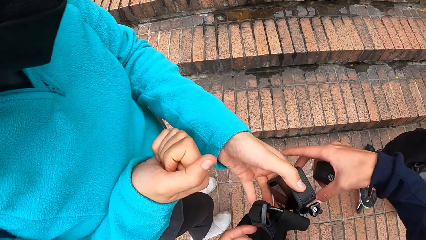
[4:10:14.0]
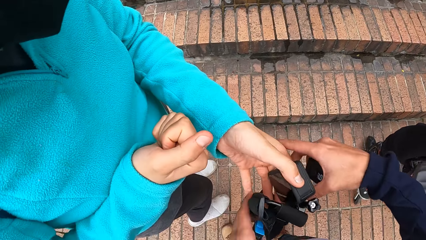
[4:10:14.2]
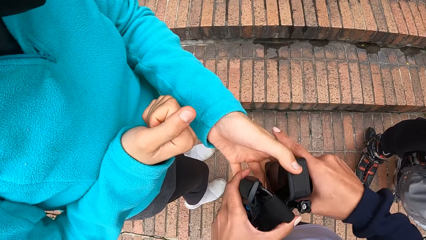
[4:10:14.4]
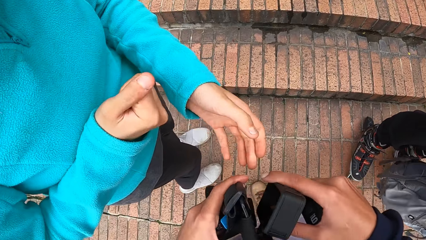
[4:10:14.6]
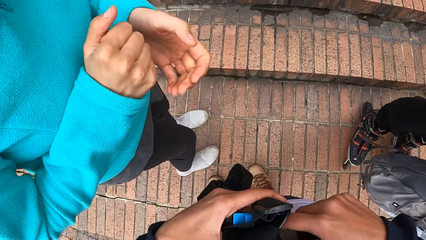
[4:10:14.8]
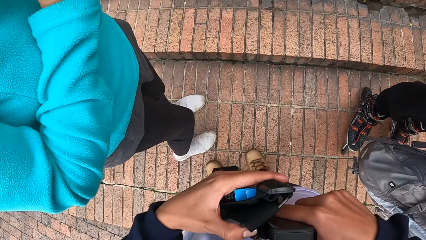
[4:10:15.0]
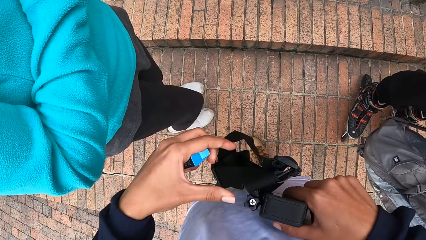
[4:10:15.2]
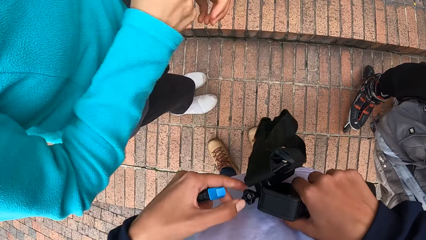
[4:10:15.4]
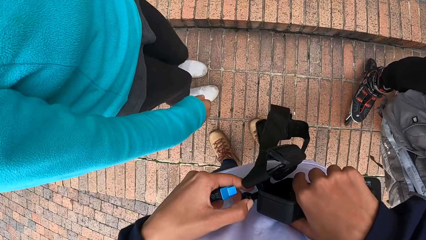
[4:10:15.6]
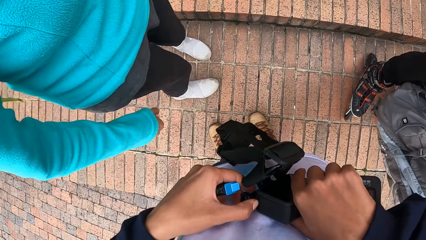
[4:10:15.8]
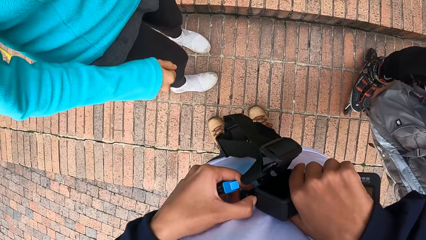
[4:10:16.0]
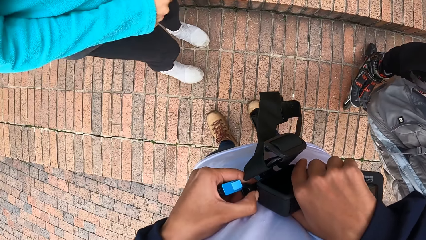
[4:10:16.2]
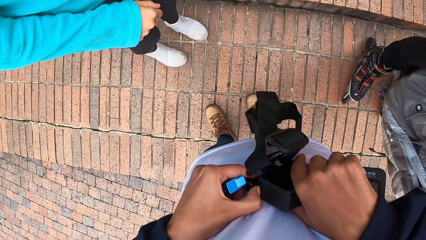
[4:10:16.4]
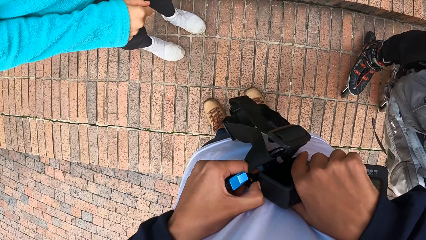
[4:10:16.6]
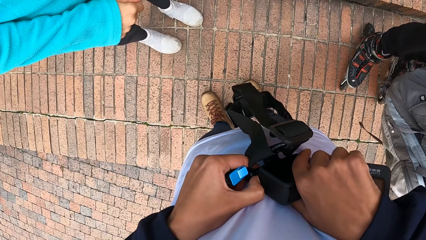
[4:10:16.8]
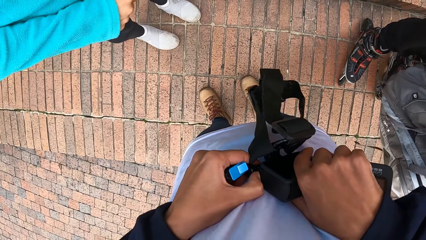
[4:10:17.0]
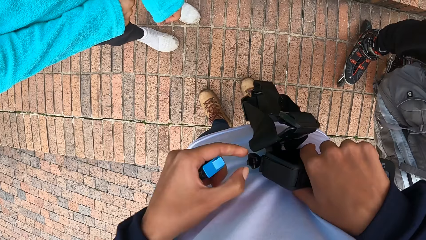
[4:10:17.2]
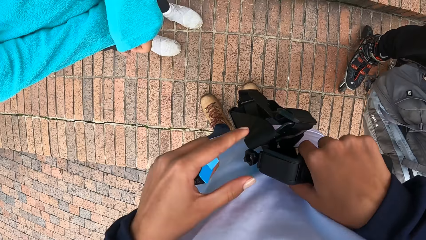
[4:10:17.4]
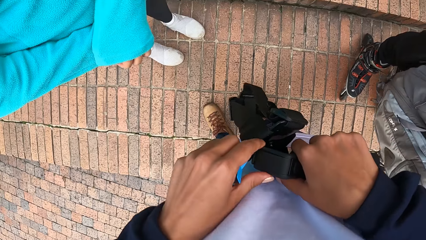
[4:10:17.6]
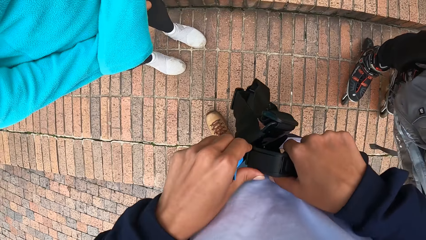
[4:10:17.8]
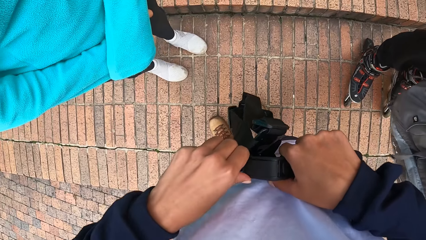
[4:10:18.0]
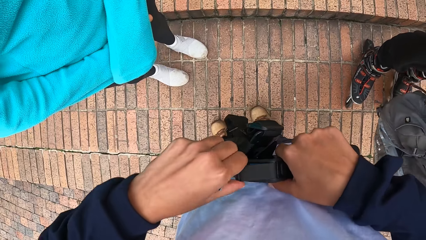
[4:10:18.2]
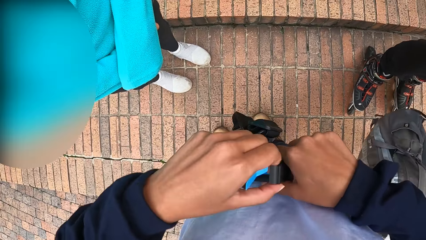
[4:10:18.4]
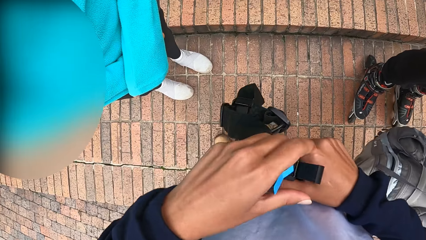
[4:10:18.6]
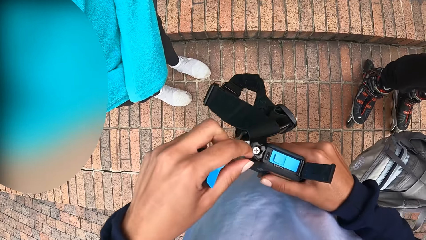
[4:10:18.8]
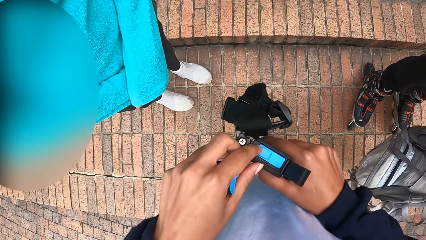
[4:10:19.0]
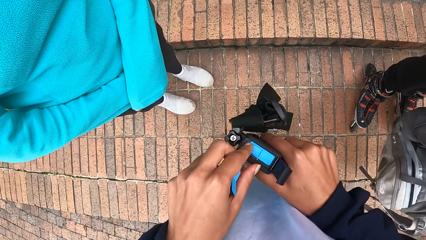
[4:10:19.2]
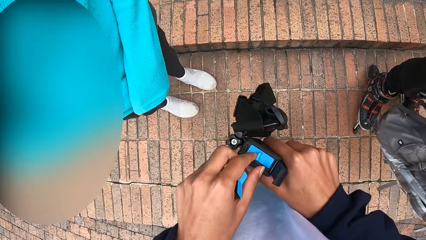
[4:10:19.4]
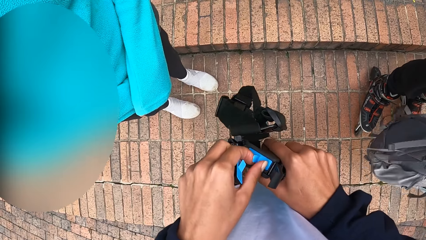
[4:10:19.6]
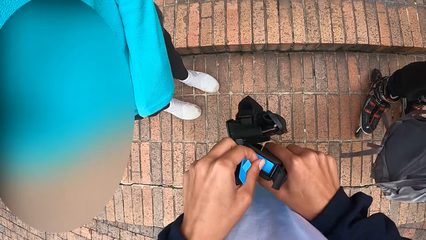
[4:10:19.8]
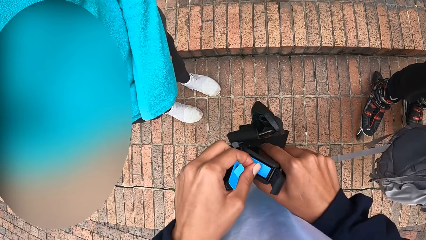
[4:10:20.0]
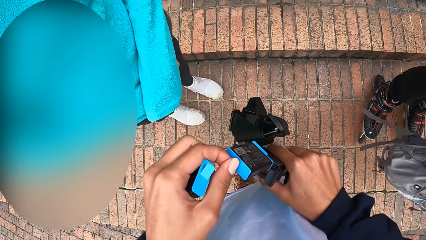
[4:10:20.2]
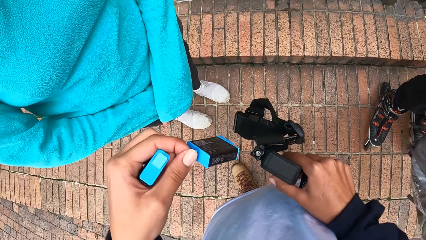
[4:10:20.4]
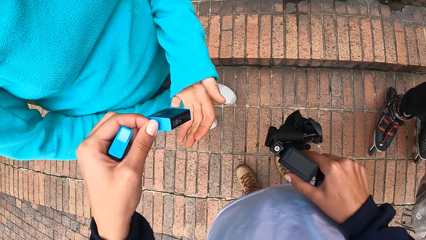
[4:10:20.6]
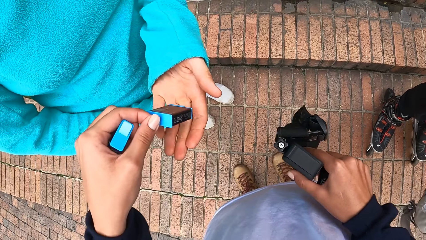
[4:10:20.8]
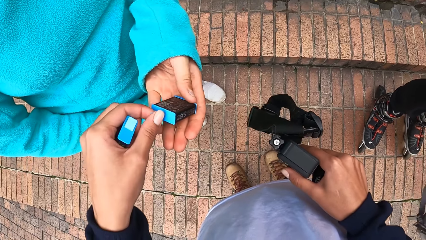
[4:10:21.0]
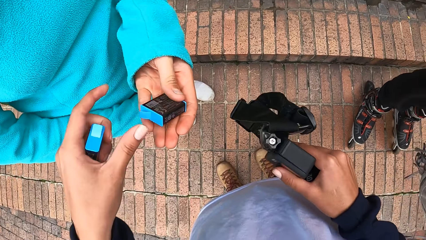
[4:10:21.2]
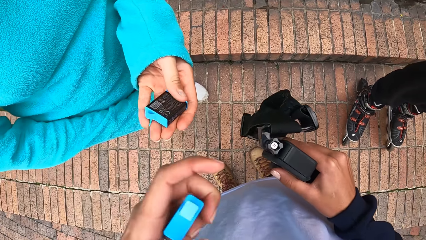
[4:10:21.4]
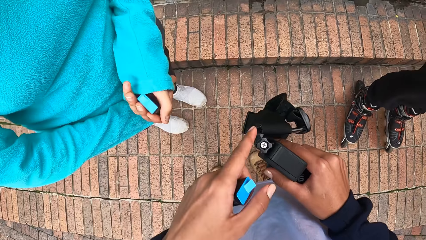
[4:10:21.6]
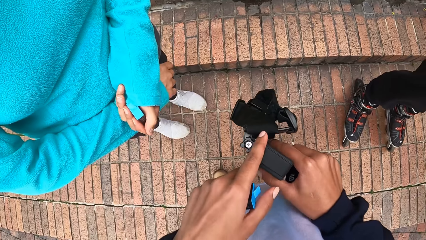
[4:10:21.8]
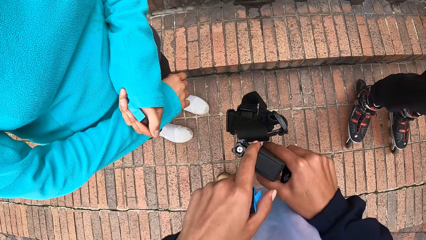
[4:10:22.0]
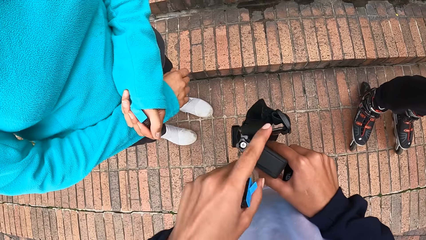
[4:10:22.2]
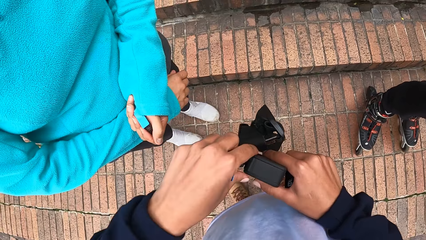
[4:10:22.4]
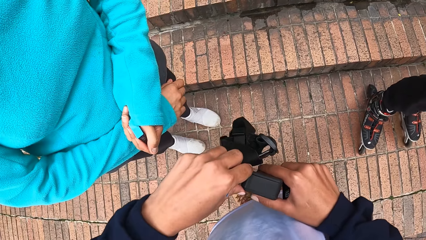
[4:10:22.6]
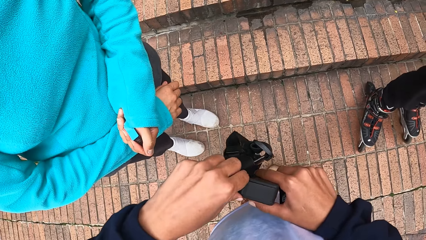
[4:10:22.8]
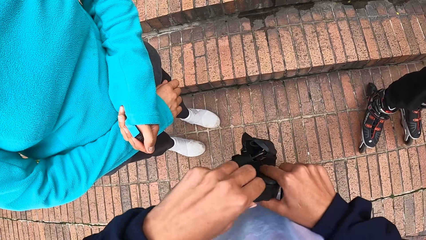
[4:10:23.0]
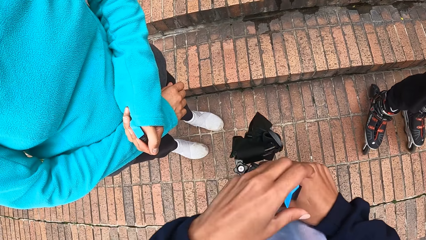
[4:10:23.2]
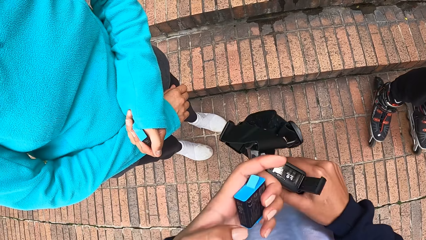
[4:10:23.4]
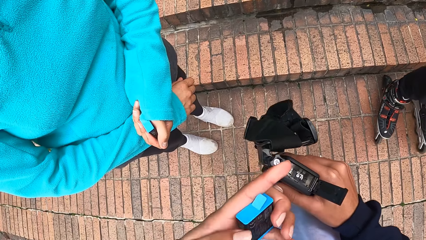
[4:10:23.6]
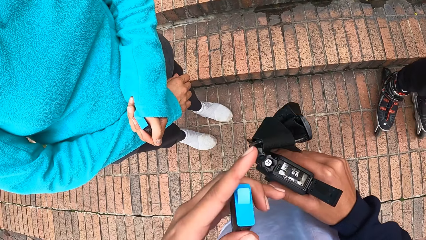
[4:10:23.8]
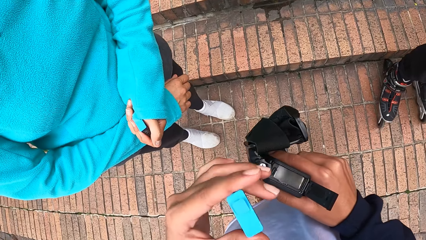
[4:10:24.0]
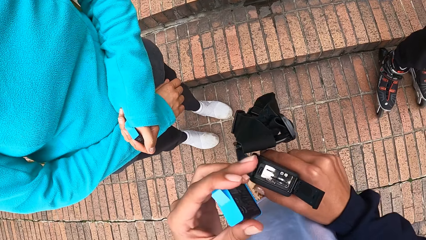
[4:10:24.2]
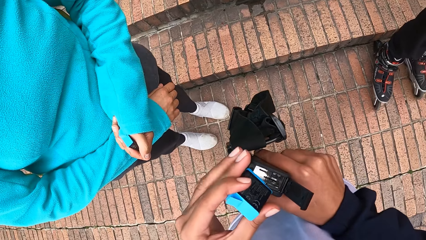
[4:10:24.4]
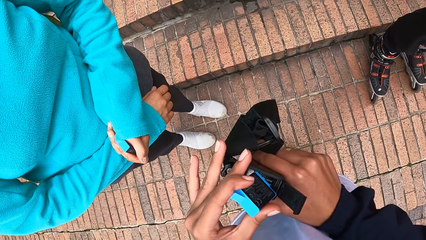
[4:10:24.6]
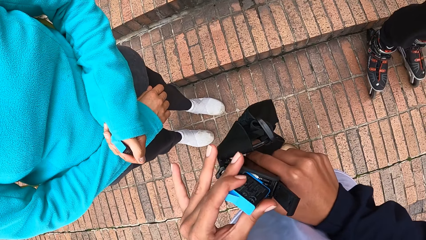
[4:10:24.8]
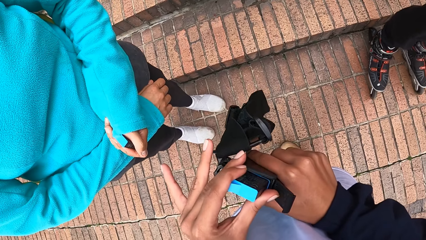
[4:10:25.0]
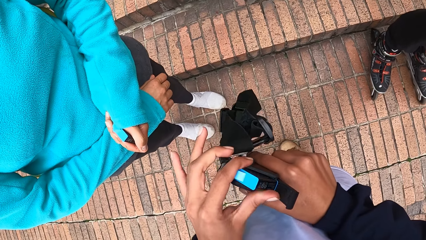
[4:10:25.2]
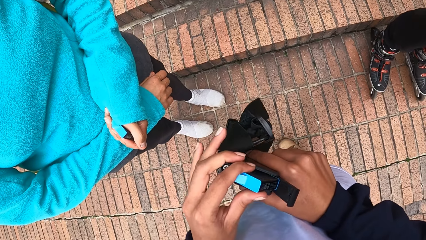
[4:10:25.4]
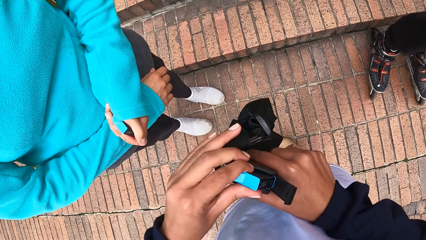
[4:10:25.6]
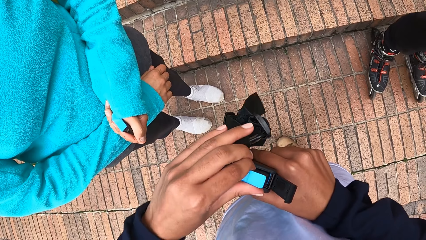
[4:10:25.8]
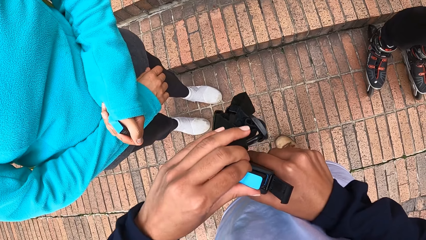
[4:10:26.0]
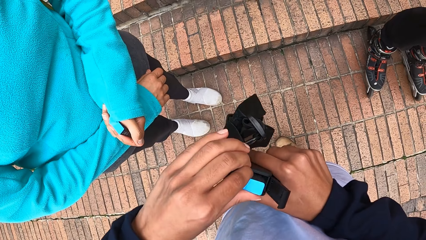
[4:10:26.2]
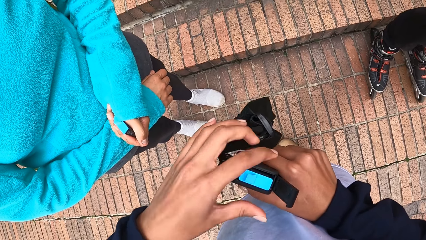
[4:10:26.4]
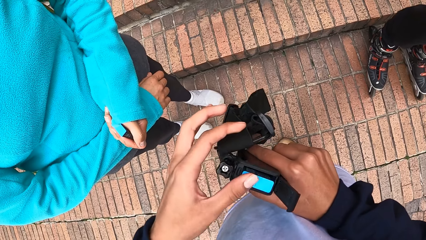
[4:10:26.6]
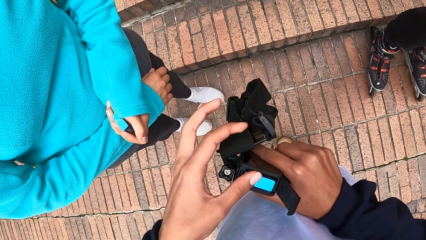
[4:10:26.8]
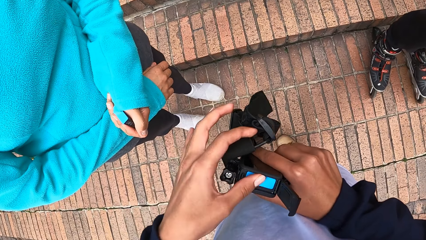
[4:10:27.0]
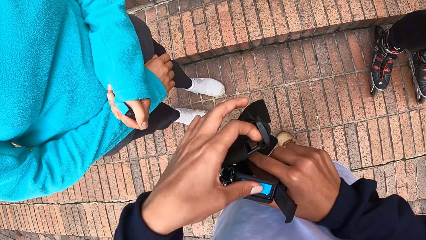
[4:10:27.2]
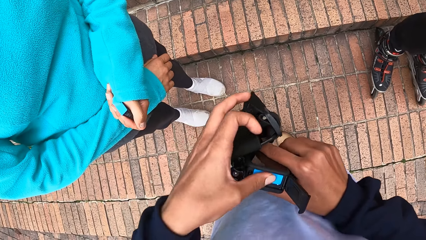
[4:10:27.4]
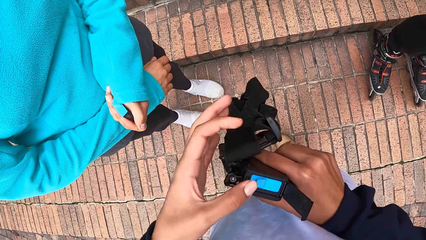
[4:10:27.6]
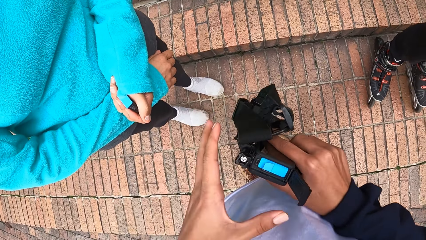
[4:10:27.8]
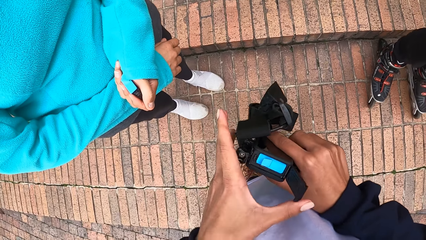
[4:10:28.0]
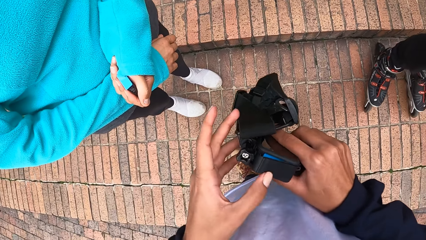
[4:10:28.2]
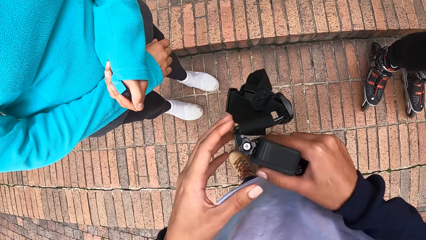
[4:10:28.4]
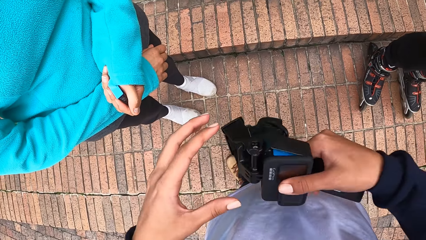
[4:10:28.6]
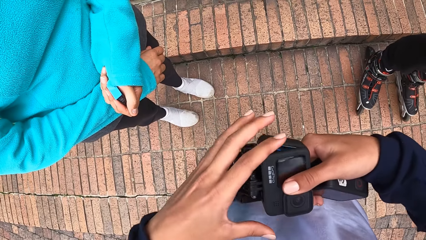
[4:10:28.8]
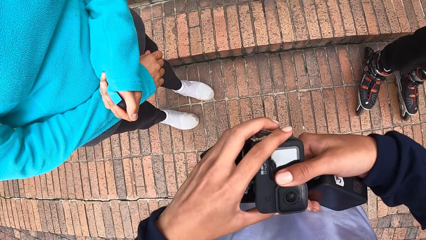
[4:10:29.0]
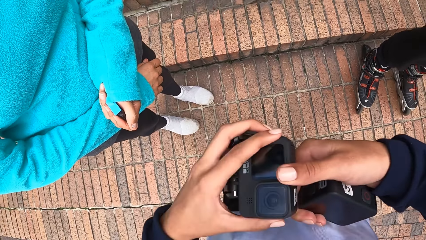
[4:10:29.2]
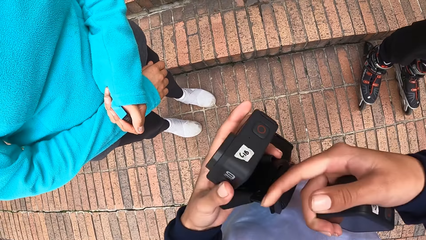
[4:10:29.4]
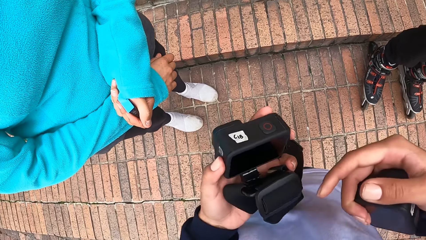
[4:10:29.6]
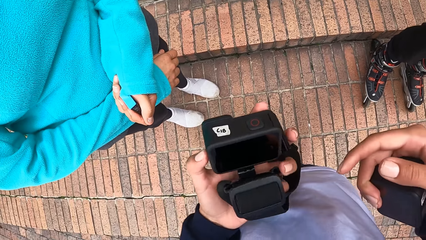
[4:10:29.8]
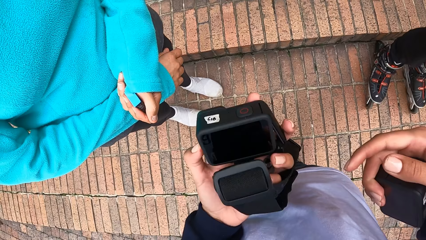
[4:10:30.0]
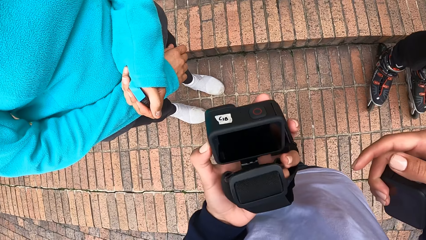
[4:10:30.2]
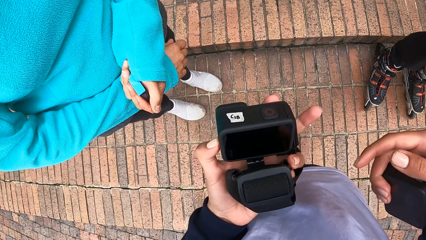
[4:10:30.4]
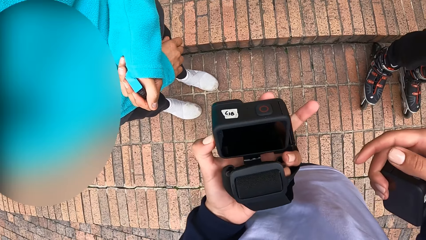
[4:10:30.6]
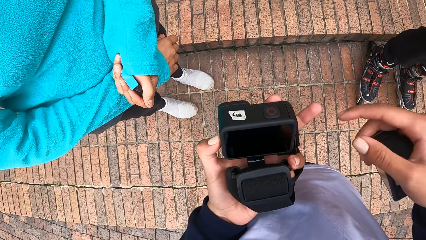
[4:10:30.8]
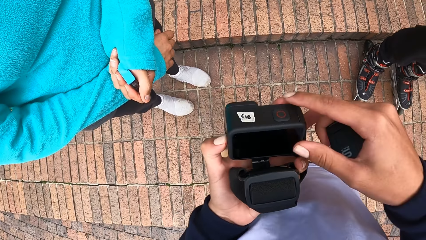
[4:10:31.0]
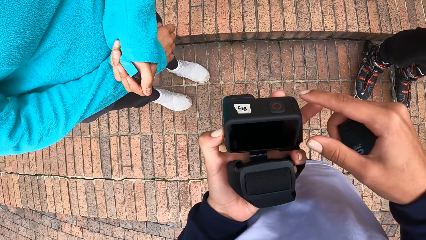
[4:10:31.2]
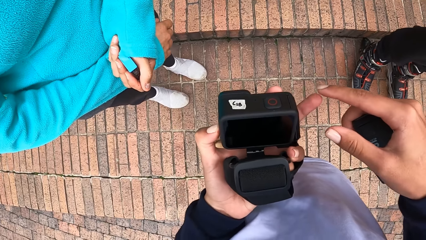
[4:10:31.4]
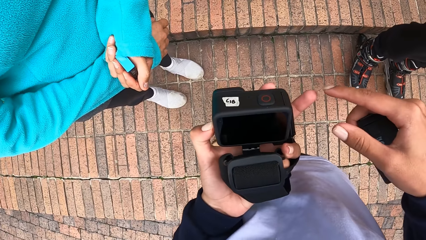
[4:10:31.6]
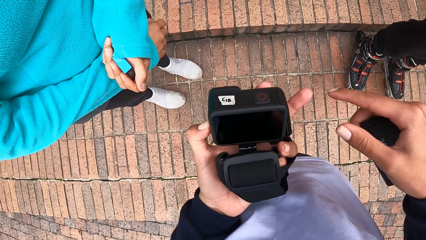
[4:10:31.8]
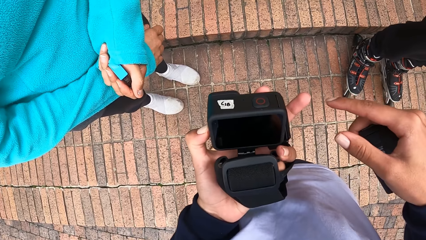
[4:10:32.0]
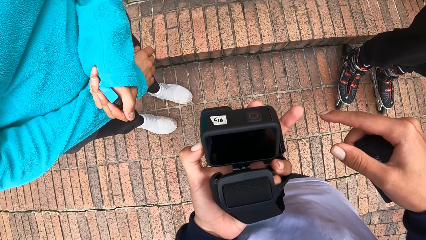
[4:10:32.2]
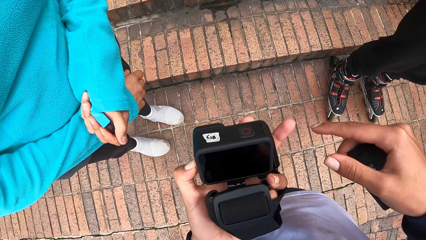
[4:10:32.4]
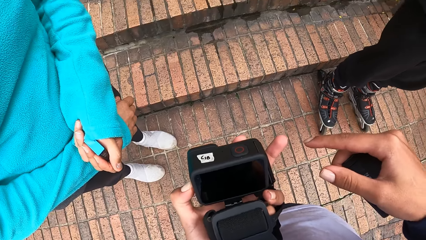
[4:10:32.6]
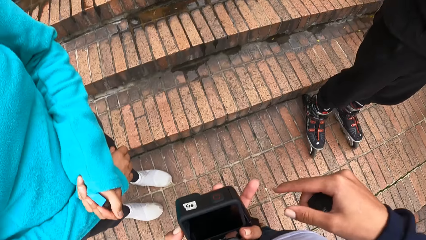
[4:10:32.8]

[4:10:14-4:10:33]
The camera wearer collects the camera from the woman with both hands. She opens the camera with her left hand. She removes a battery in the camera with her left hand. She drops the battery in the woman's left hand. She opens the camera with her left hand. She puts the battery in her left hand inside the camera. She closes the camera with her left hand.
